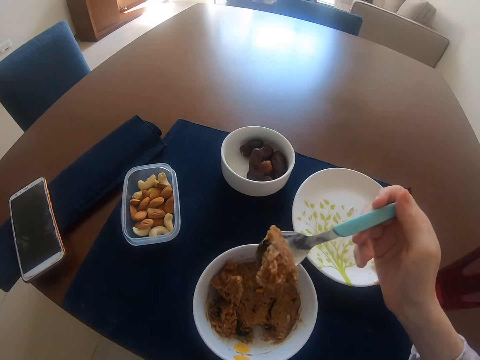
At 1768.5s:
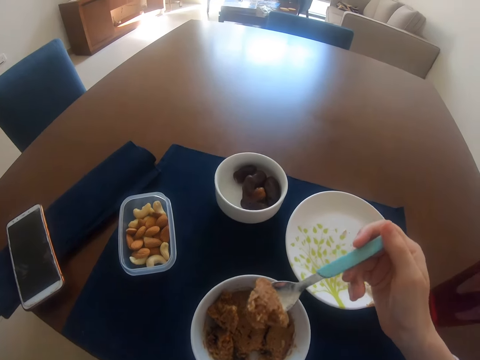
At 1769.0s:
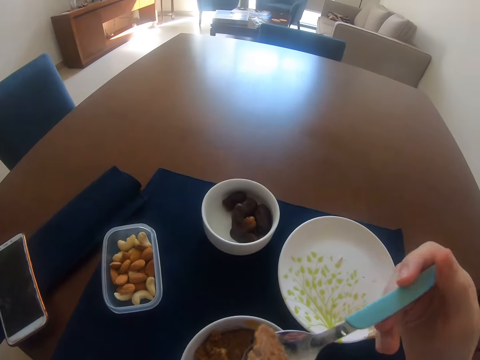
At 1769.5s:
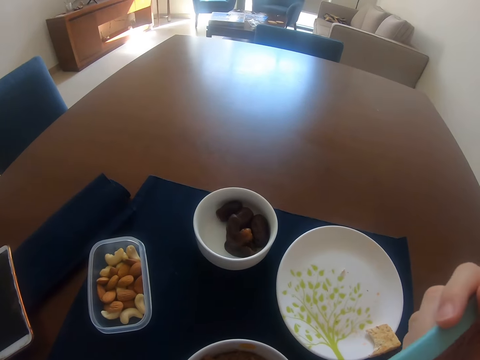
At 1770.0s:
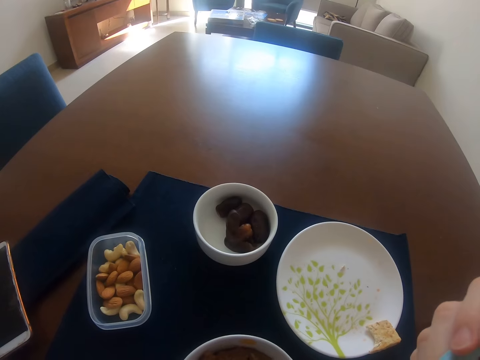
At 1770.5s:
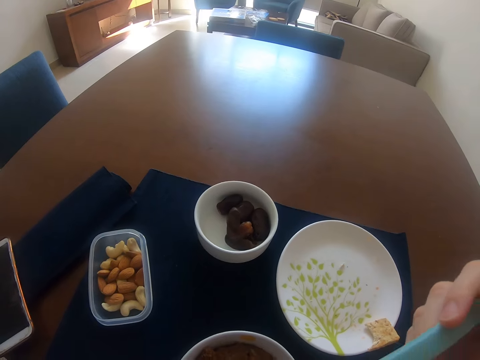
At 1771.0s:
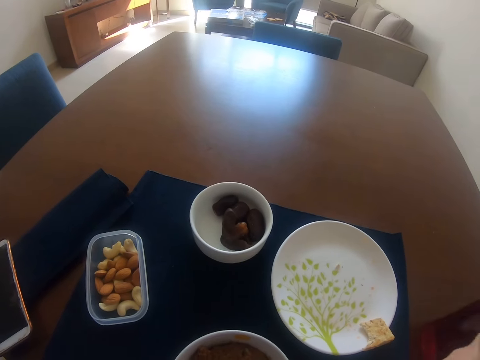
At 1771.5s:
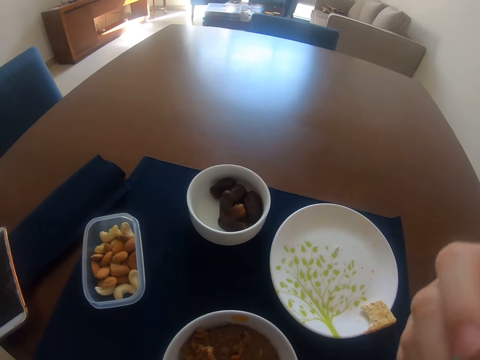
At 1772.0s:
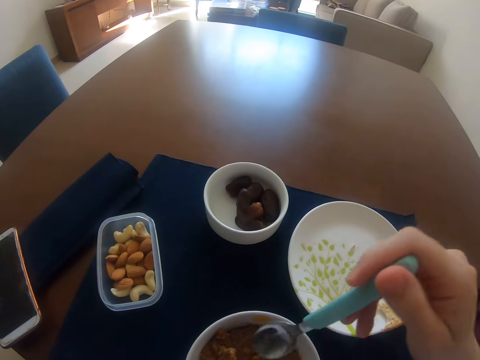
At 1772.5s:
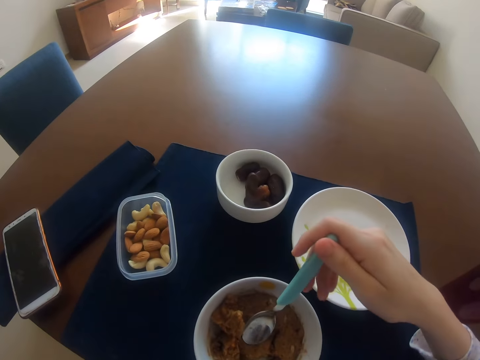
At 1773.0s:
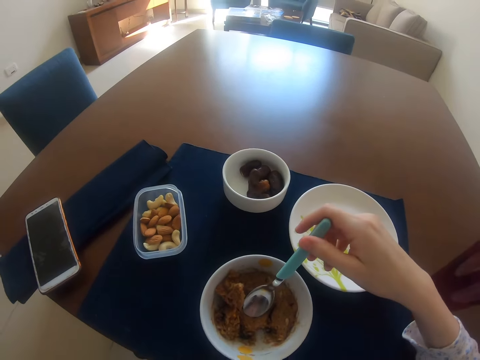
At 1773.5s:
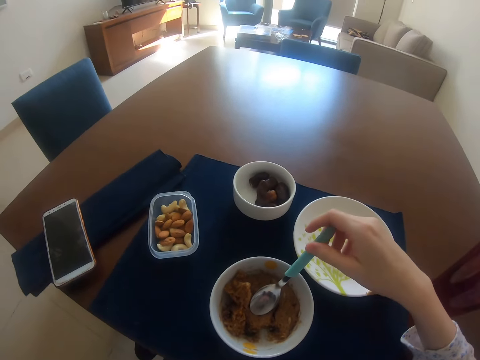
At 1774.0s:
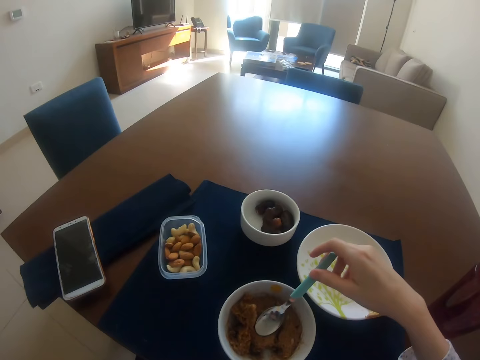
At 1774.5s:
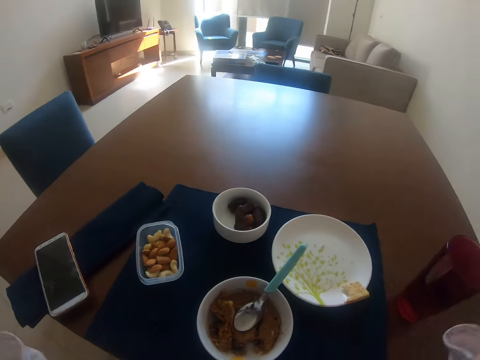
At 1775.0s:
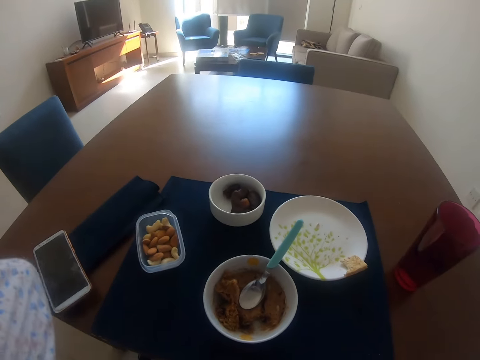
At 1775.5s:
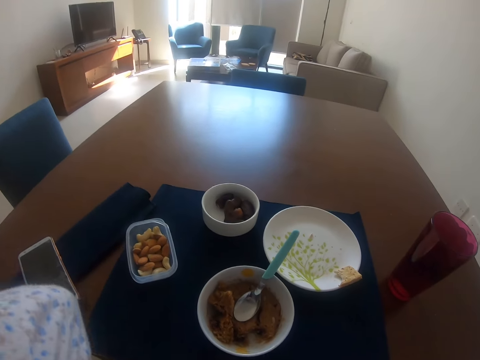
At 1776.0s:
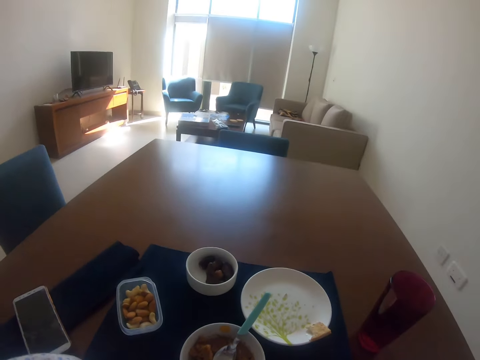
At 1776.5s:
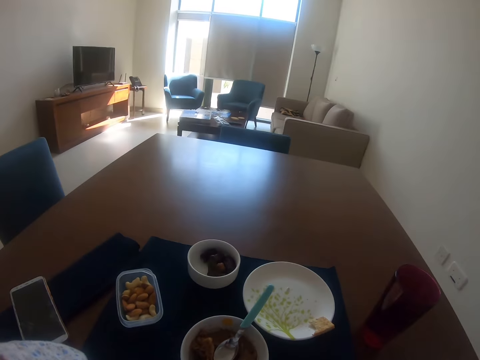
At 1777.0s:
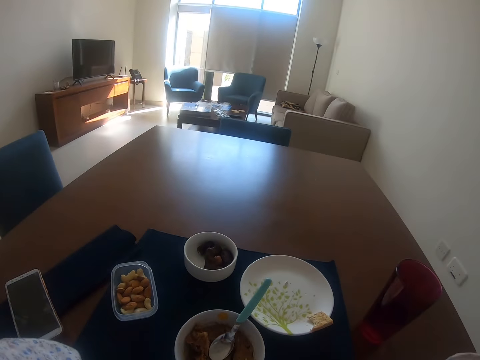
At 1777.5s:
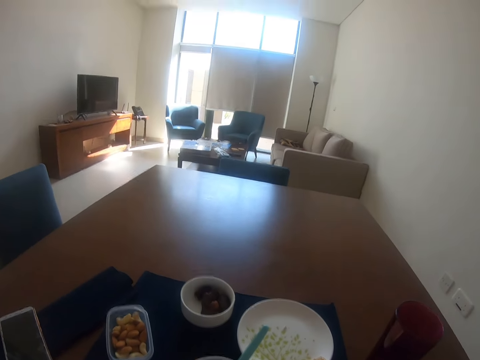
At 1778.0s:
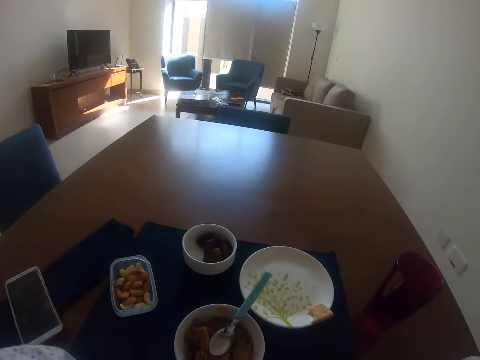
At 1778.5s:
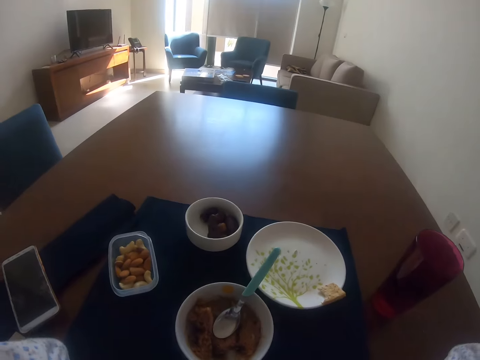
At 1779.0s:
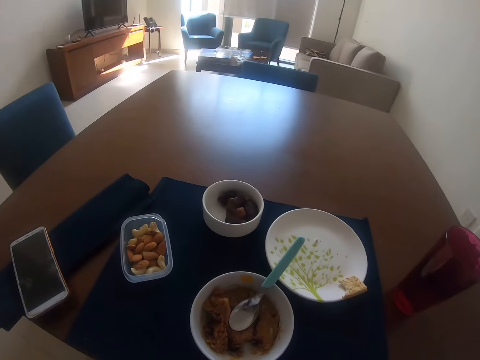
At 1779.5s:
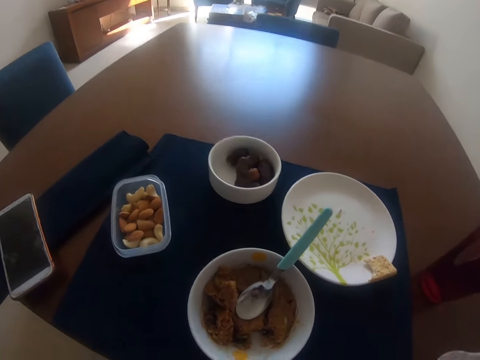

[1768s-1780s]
The camera wearer does something with the right hand. She eats food with a spoon with the right hand. She places the spoon on the bowl with the right hand. She raises her hand. She does something with both hands.

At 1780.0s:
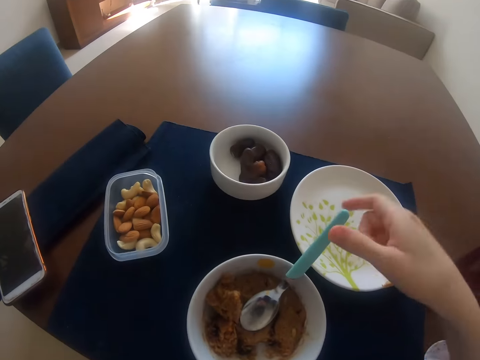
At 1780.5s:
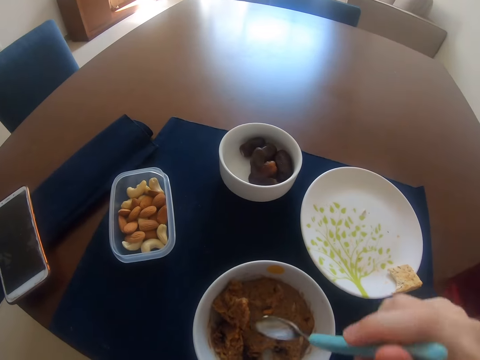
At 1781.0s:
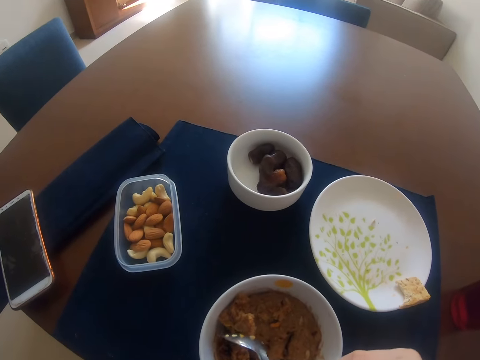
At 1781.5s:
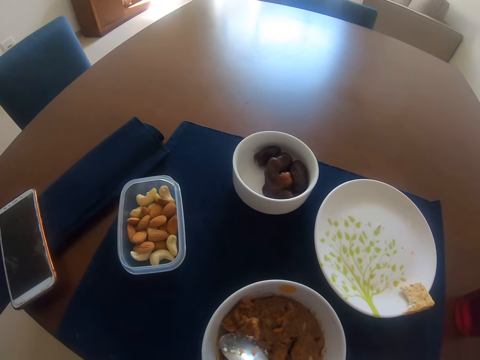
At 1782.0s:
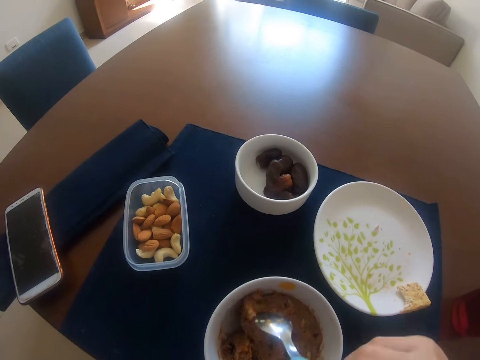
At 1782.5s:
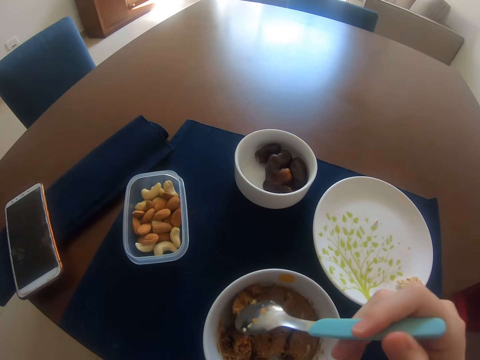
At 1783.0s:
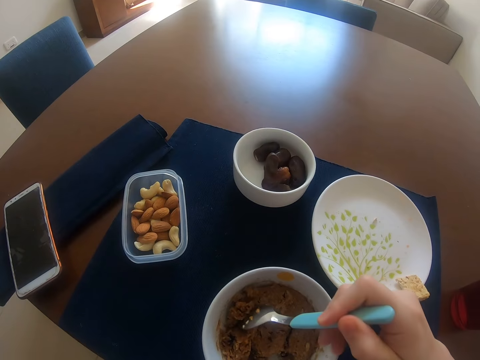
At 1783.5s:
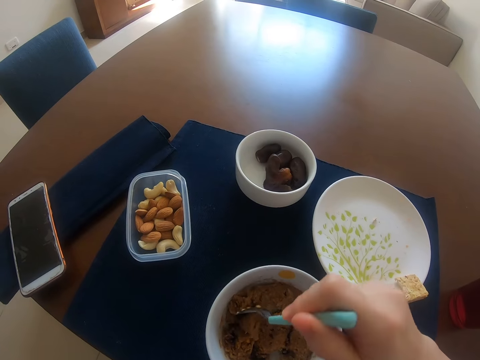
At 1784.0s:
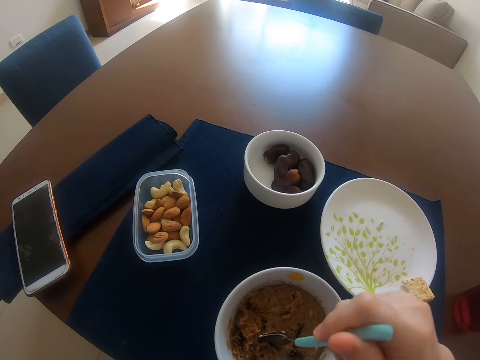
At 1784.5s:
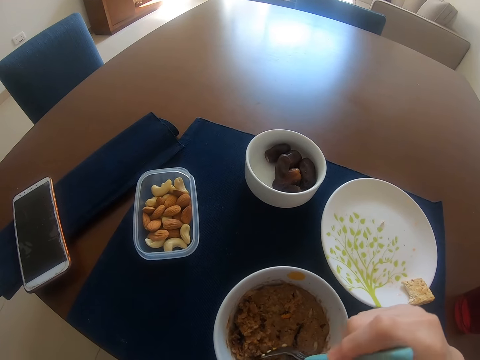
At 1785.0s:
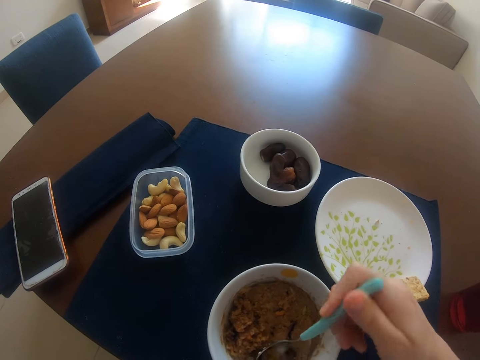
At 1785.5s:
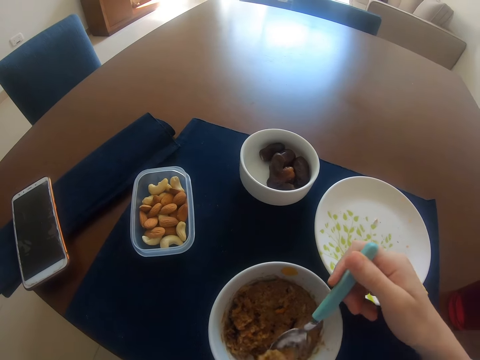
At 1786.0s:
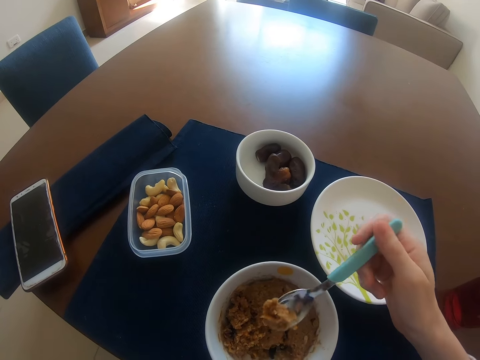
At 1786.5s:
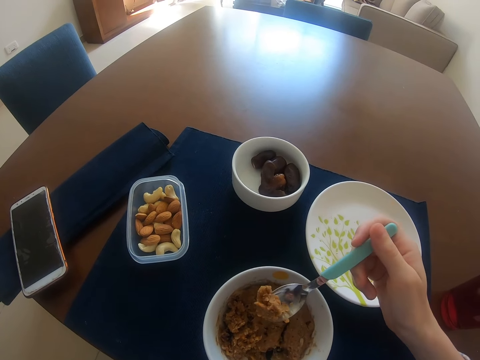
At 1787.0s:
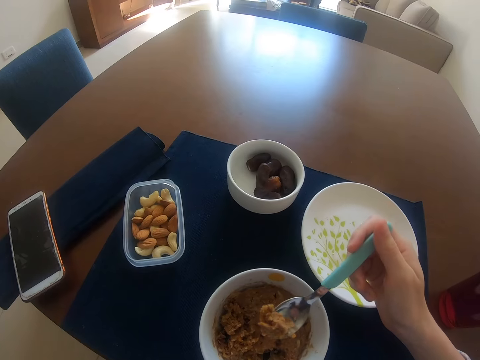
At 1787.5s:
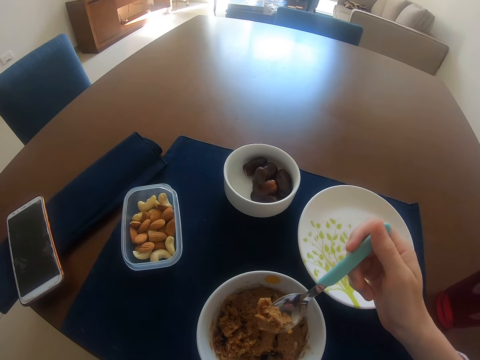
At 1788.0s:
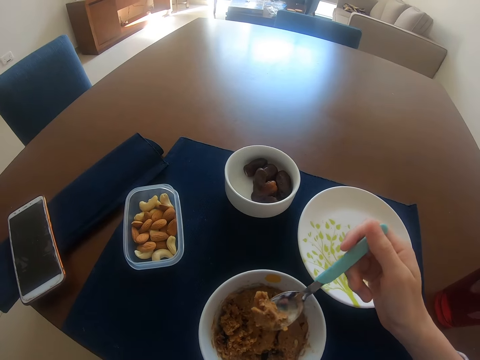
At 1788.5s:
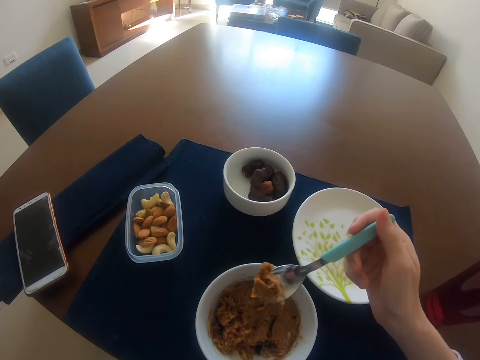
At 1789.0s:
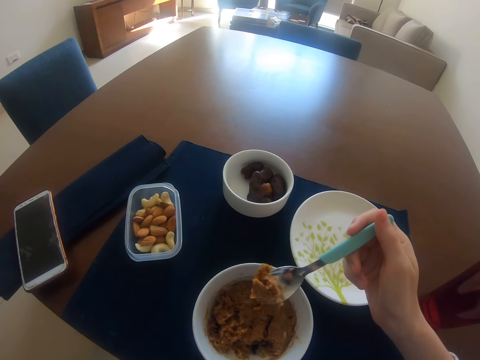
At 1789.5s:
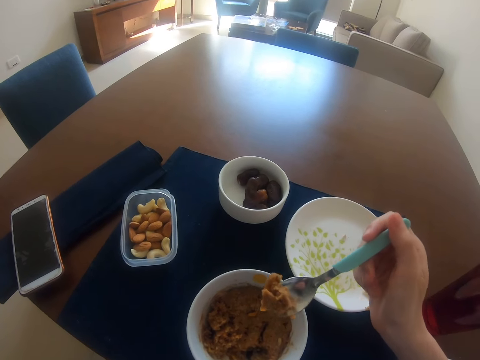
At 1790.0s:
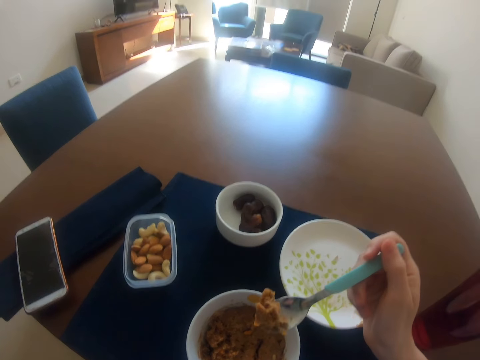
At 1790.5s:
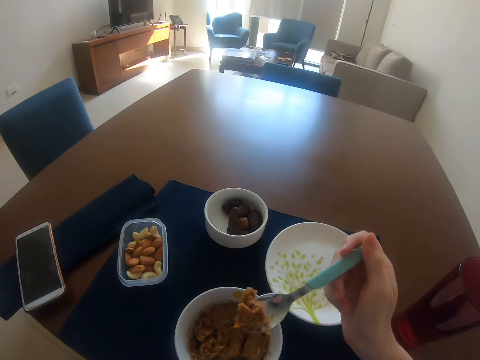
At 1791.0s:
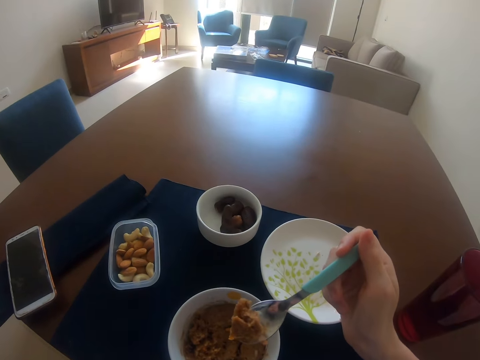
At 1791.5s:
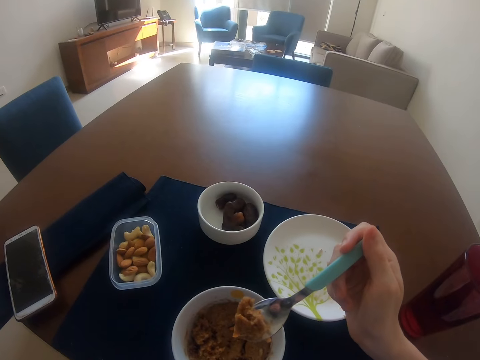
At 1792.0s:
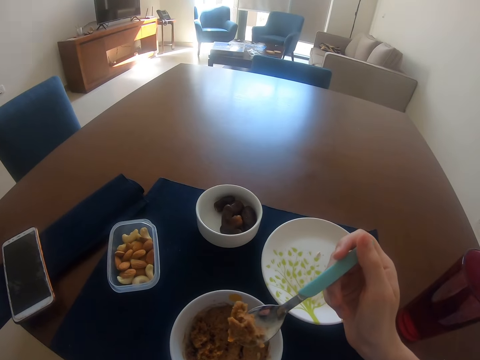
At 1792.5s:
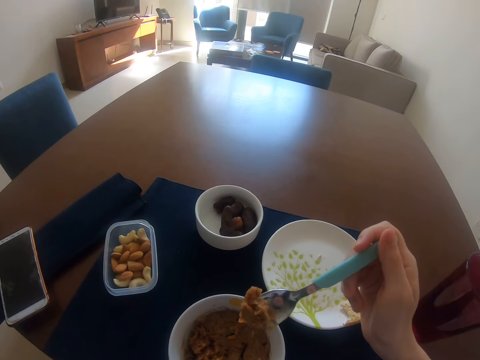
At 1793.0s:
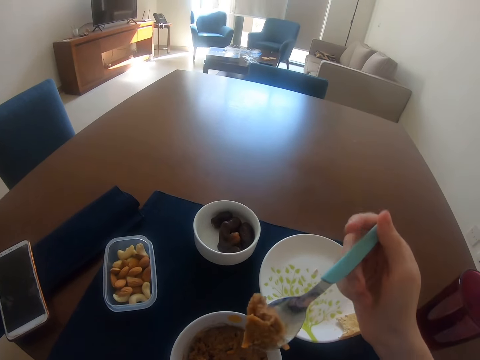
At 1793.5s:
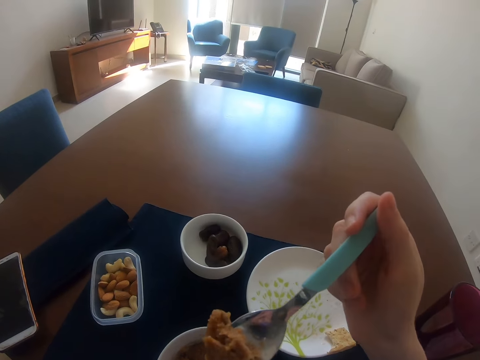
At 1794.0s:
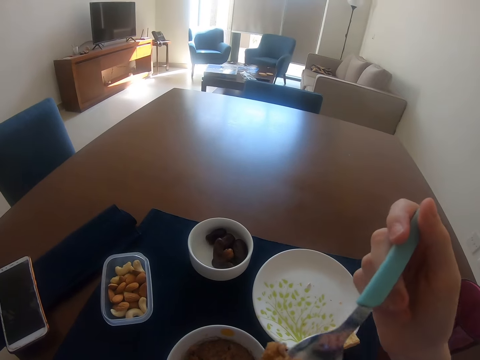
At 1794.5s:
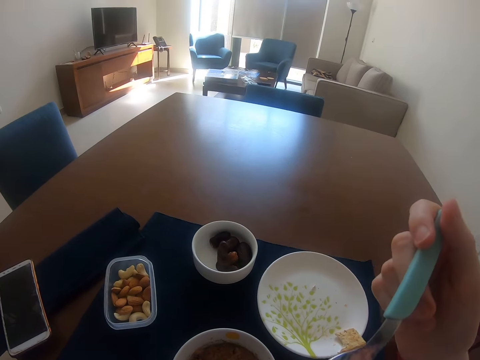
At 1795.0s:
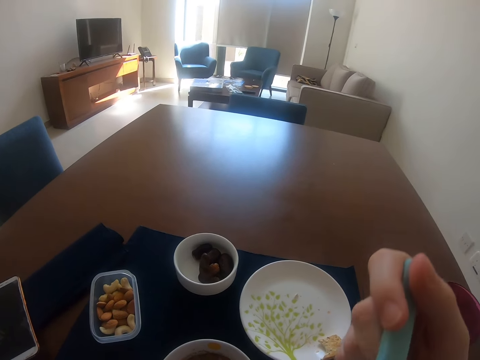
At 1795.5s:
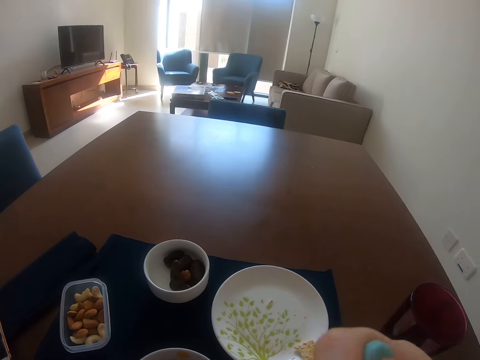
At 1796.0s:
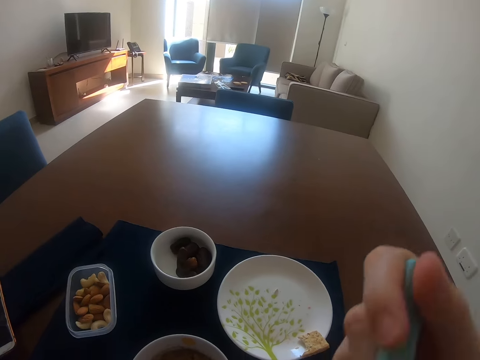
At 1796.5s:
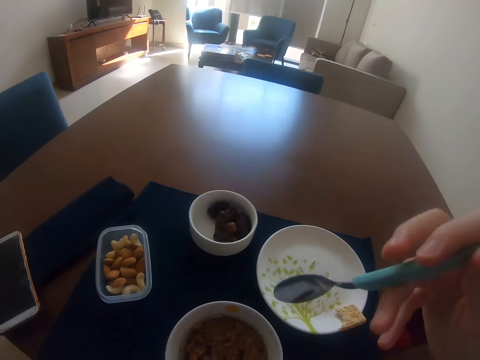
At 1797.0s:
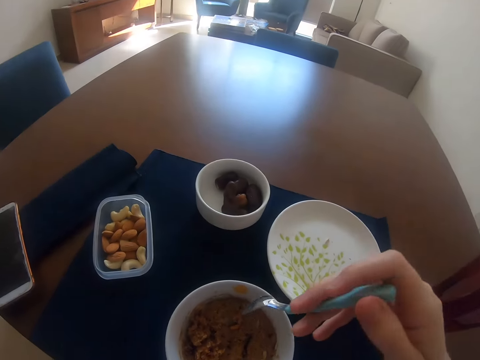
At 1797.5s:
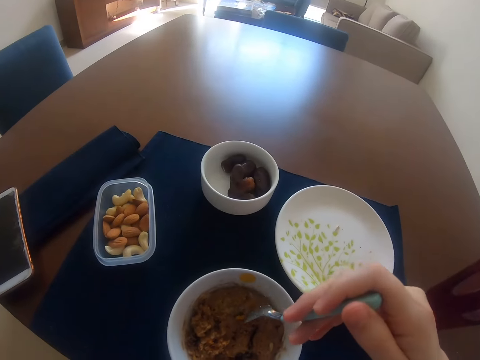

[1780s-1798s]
The camera wearer picks up a spoon. They hold the spoon with the right hand. They scoop food from a bowl with the spoon. They move food with the right hand. They scoop food with the spoon on the right hand. They hold the spoon with the right hand. They eat food with the spoon with the right hand.
